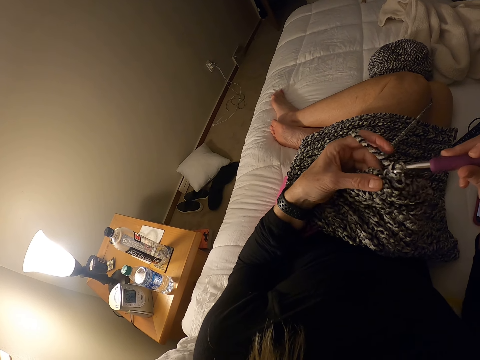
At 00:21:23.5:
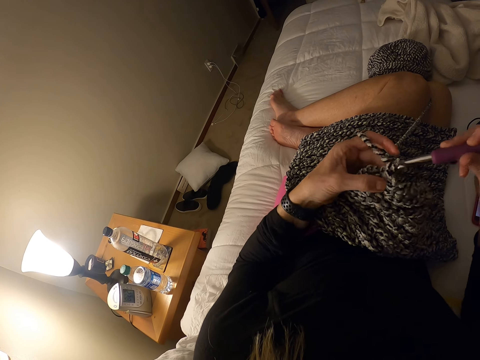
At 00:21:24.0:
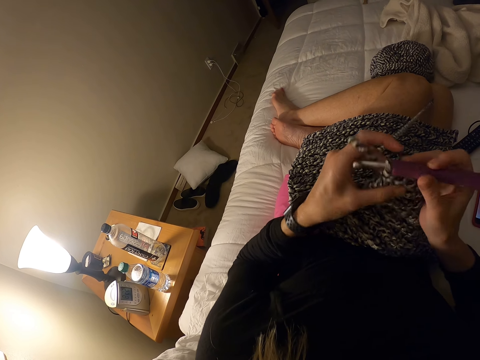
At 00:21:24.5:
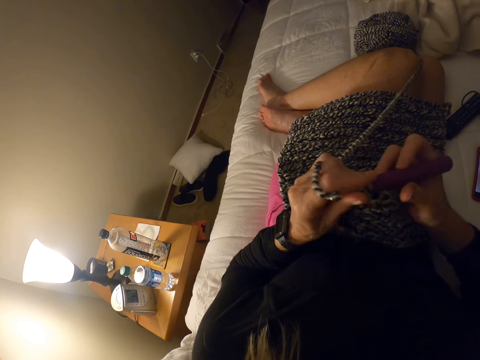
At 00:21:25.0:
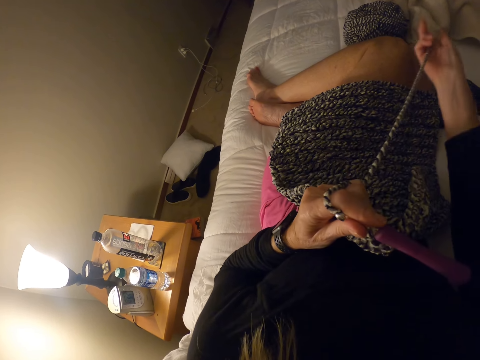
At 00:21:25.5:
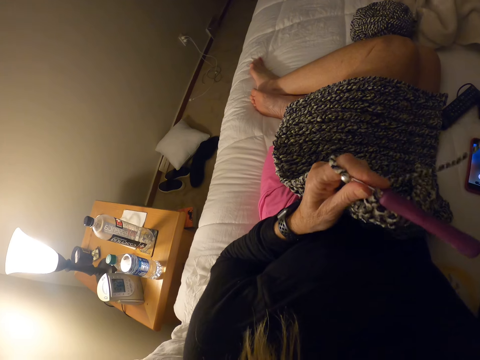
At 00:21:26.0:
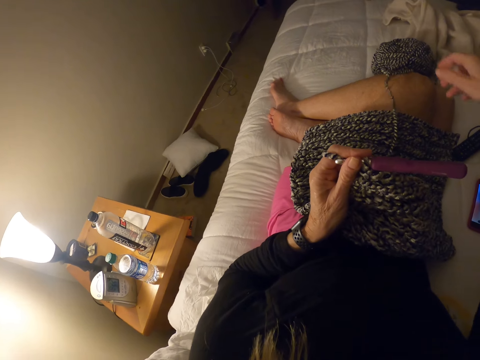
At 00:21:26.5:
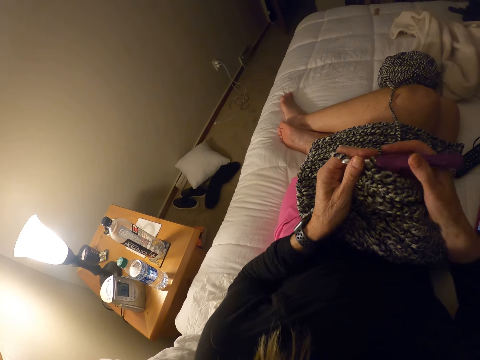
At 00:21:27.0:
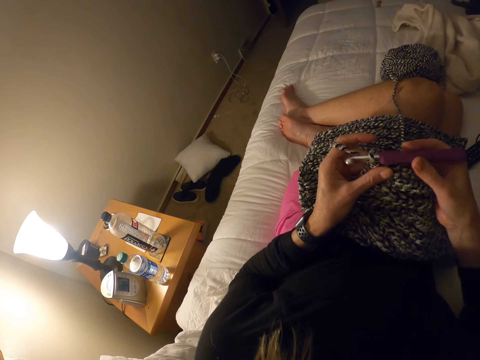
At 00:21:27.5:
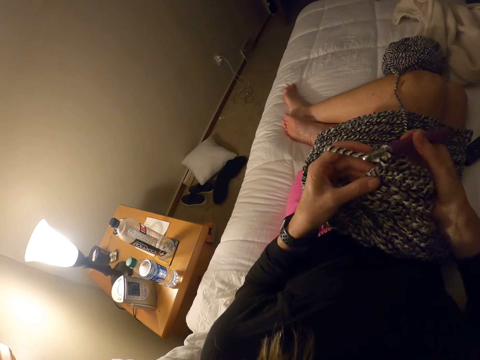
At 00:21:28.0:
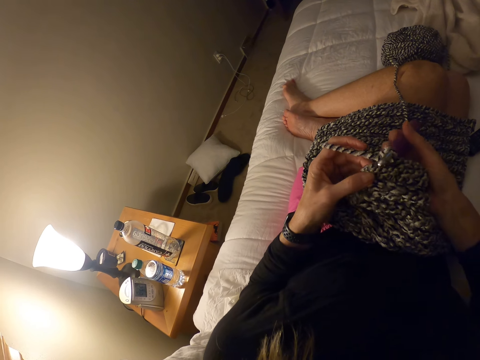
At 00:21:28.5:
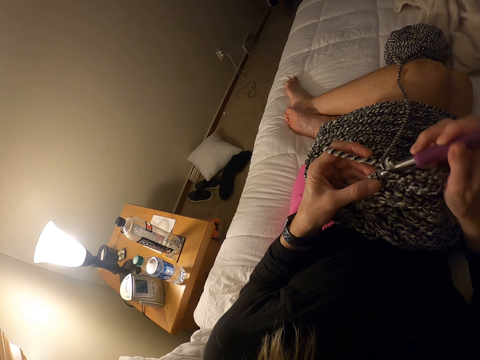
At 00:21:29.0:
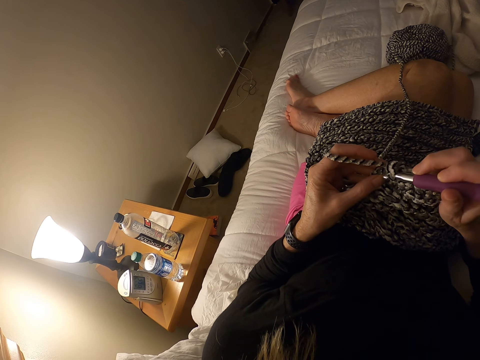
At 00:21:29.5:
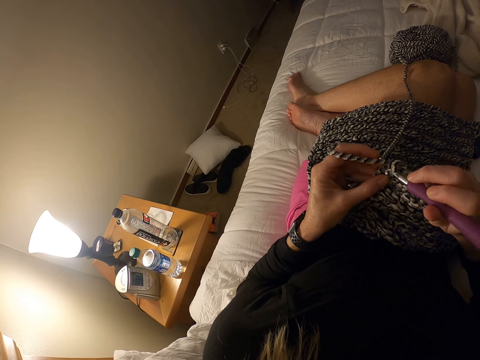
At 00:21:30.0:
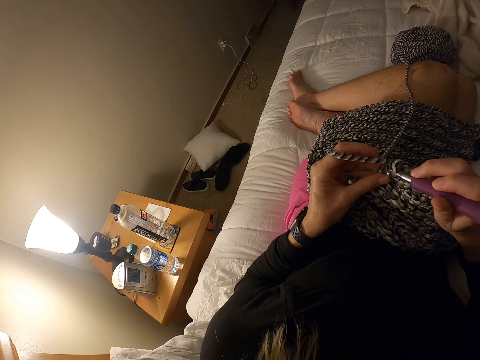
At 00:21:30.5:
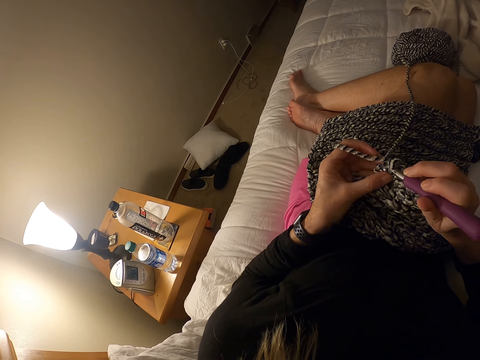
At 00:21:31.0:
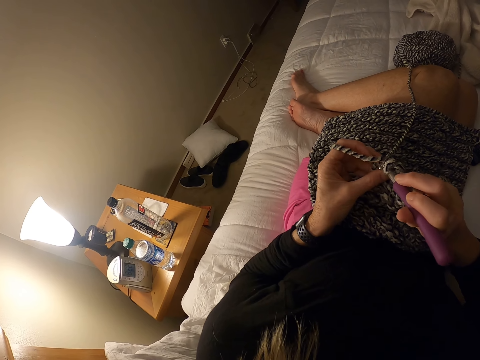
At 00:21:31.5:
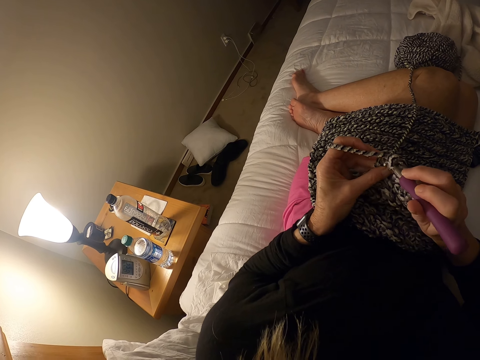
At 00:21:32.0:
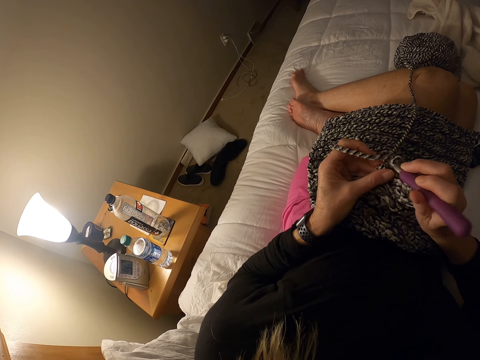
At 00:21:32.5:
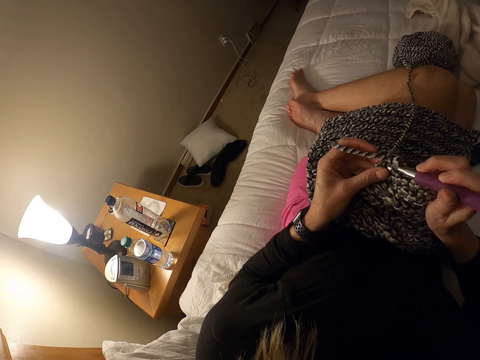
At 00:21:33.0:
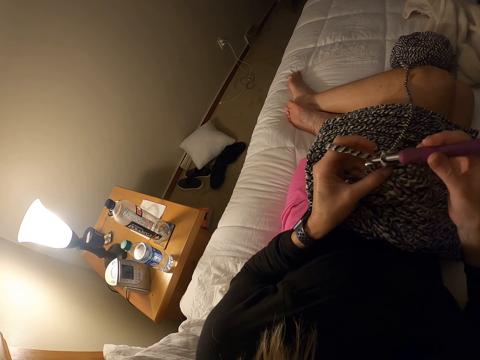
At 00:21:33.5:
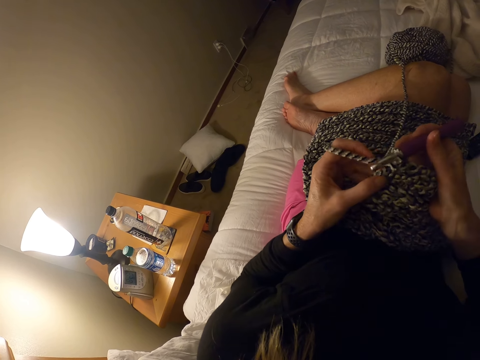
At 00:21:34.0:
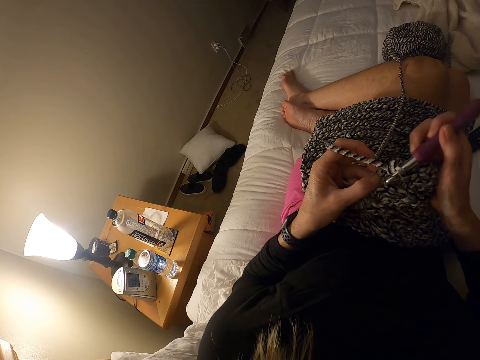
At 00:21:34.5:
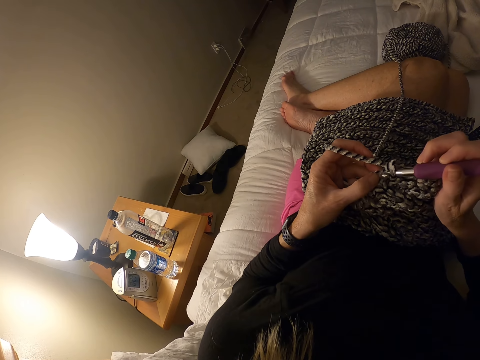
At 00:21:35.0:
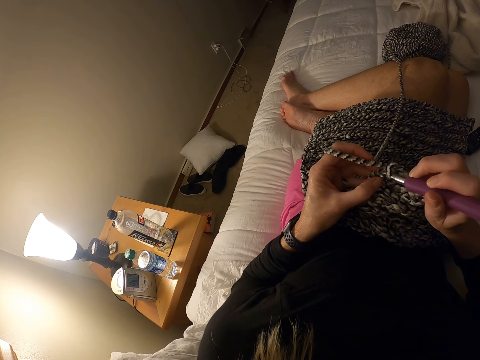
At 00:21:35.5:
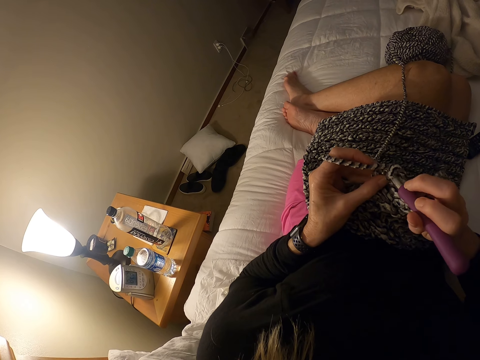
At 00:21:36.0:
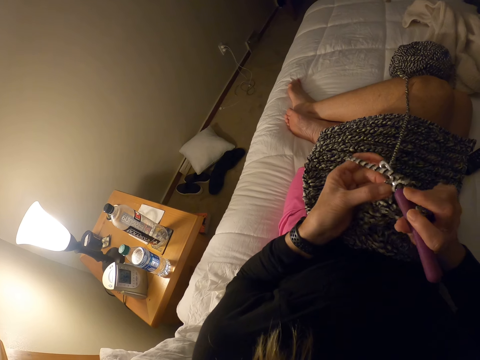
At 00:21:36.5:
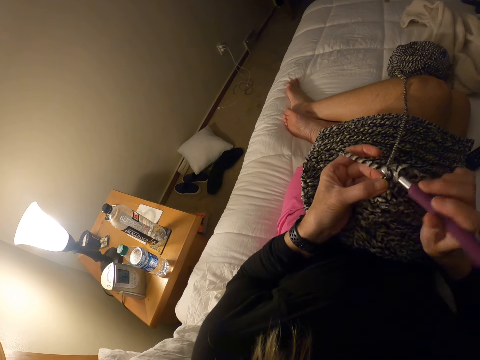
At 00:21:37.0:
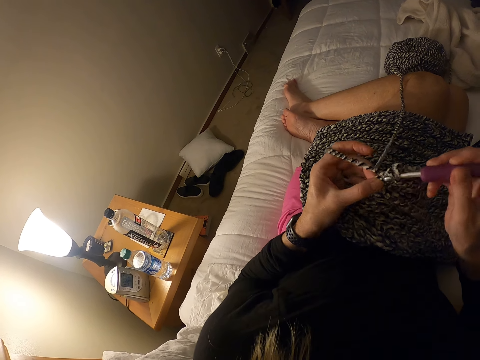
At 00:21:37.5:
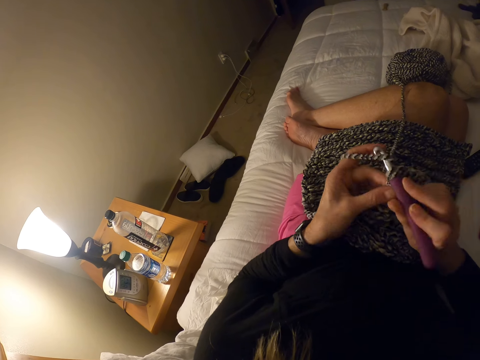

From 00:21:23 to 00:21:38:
The camera wearer pulls the yarn from the skein of yarn. She holds the crochet hook with her left hand. She pulls the yarn. She holds the crochet hook with her right hand. She crochets a woolen fabric with a crochet hook.

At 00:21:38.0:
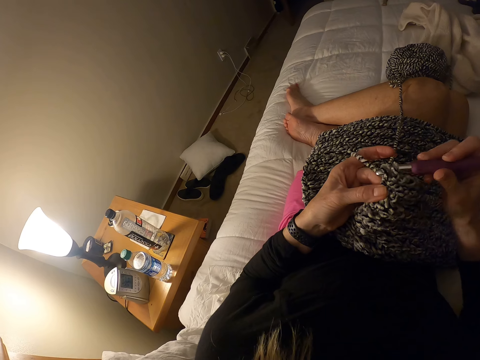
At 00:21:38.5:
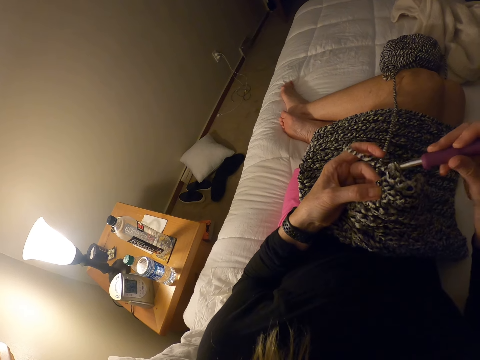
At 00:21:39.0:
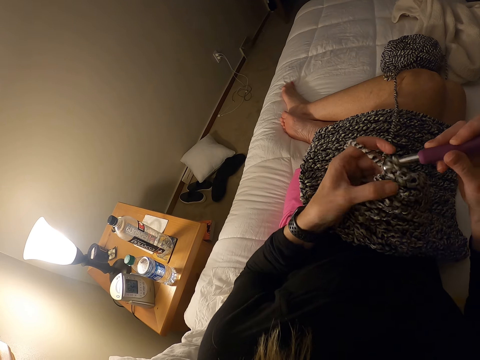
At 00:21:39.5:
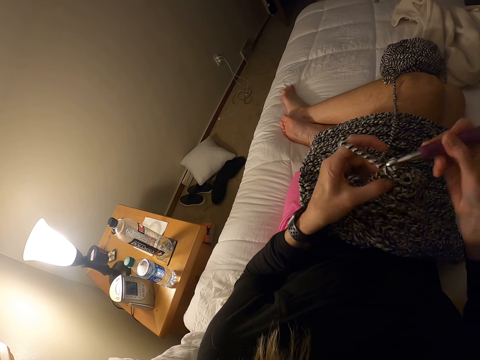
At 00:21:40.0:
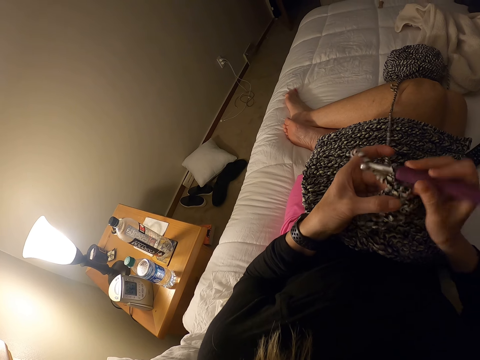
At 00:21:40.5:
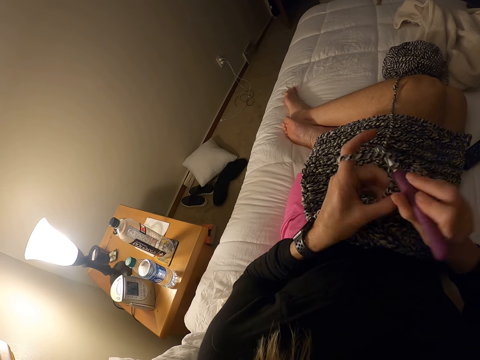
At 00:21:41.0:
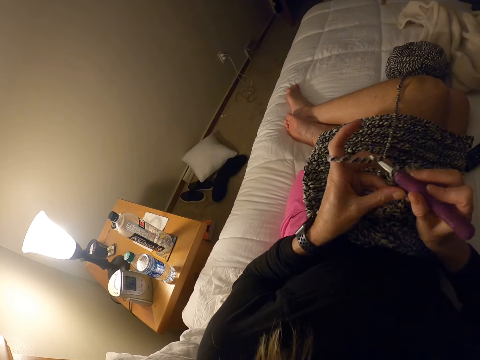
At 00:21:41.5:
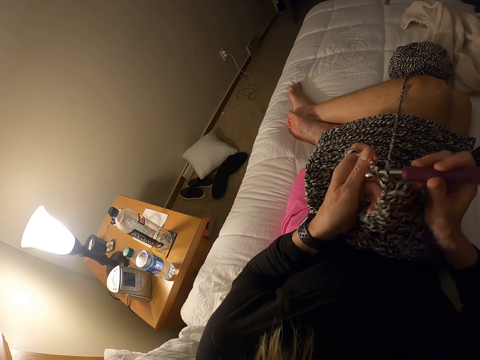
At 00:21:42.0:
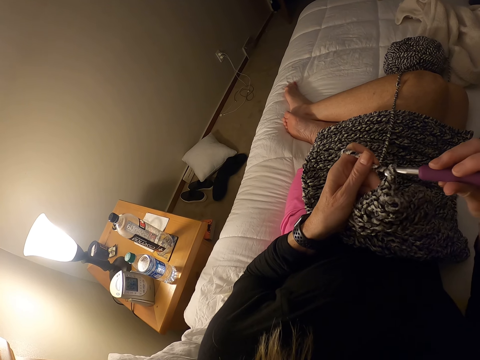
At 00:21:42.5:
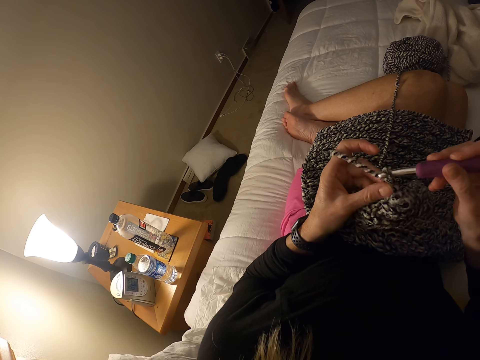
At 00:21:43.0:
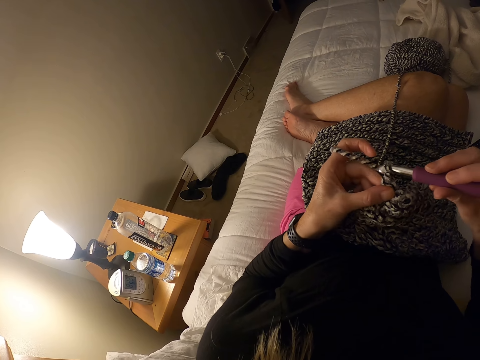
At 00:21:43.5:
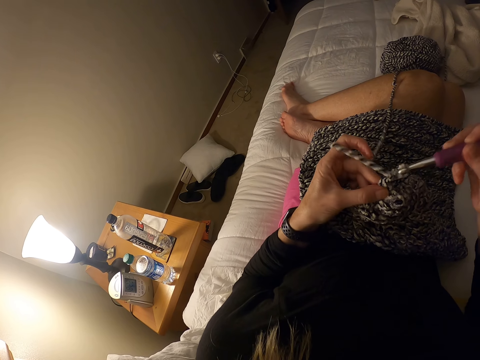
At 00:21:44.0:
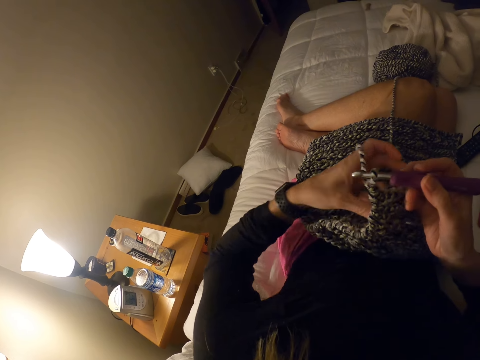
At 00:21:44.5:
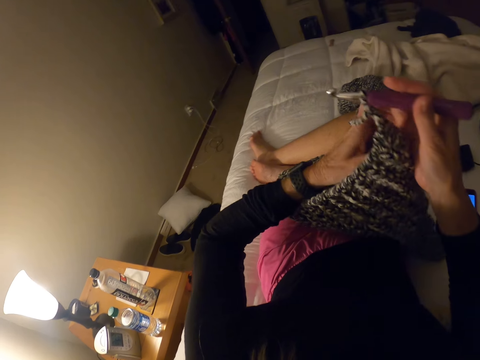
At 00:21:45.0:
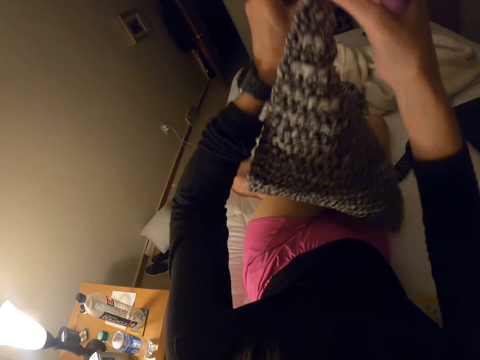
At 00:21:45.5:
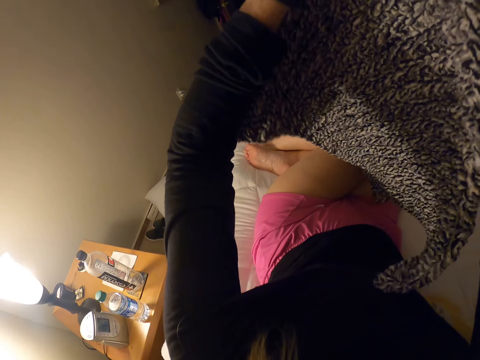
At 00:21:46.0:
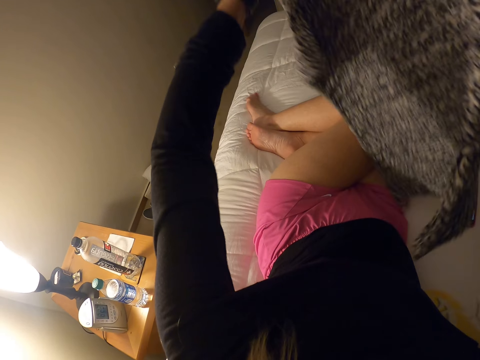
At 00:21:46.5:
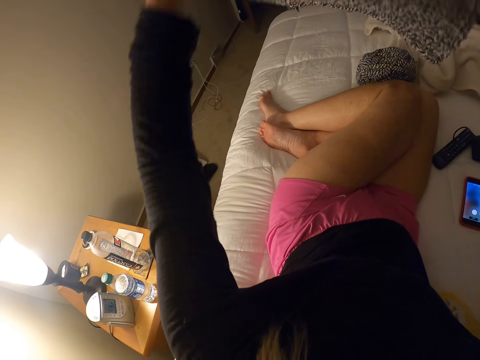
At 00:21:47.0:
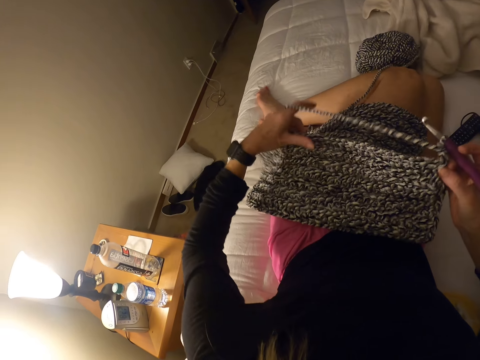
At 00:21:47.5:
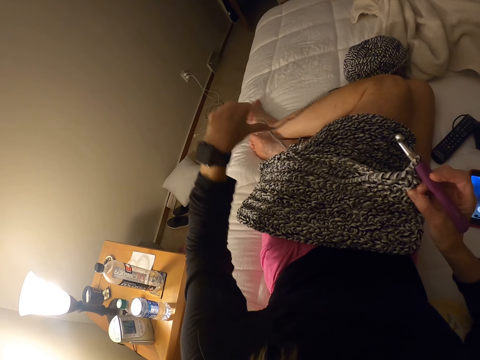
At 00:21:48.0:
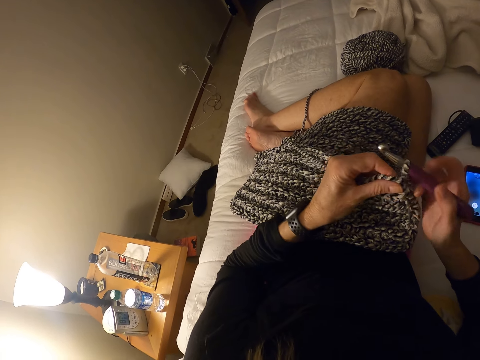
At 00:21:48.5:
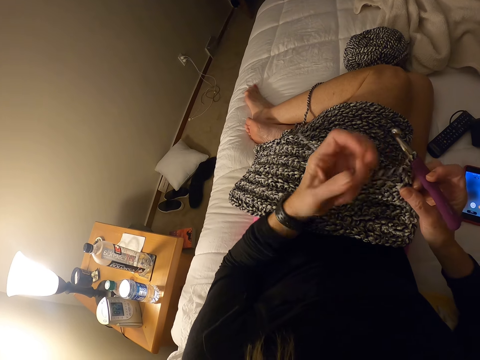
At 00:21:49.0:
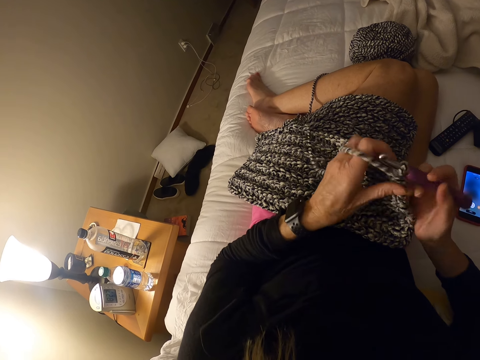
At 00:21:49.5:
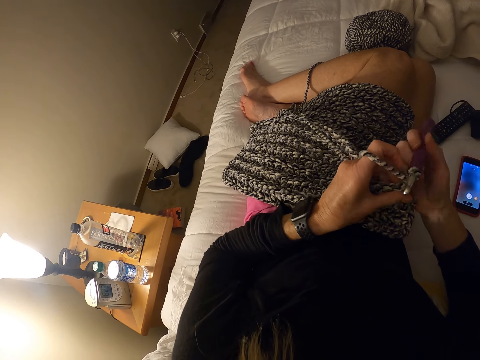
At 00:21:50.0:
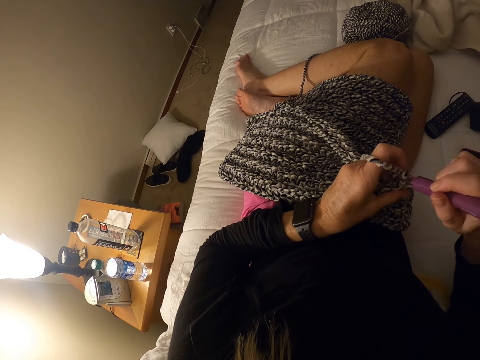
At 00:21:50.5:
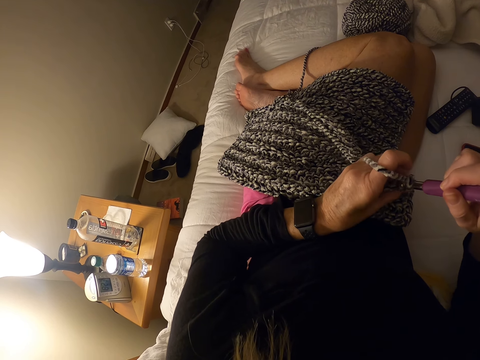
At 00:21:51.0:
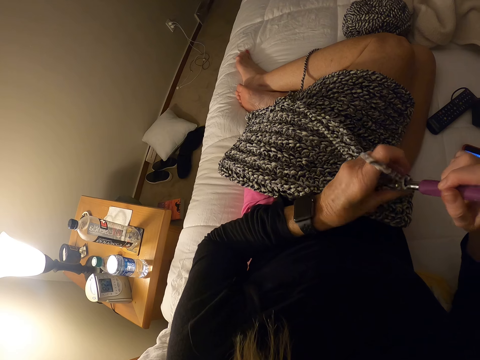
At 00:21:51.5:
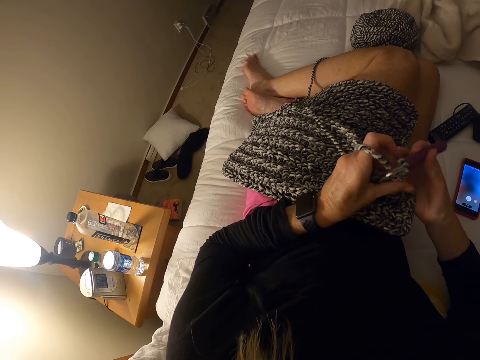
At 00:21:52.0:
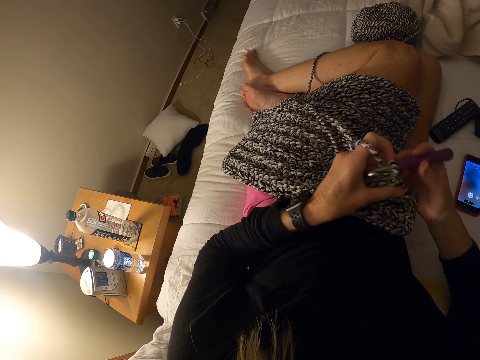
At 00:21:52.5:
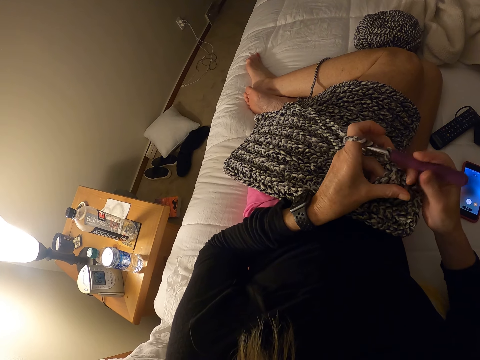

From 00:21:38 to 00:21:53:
The camera wearer adjusts the crocheted yarn. She turns the woolen fabric. She folds the yarn on her finger. She crochets the woolen fabric with a crochet hook.
